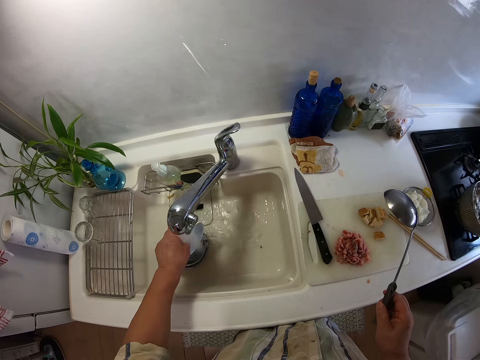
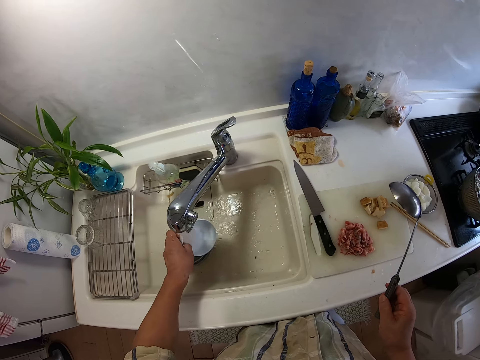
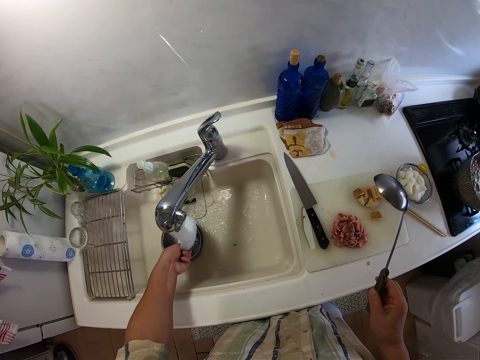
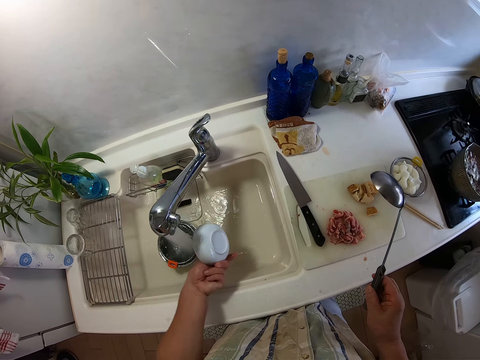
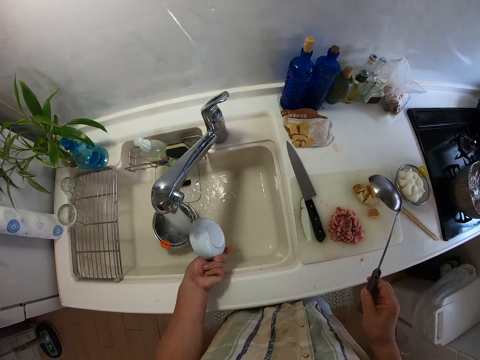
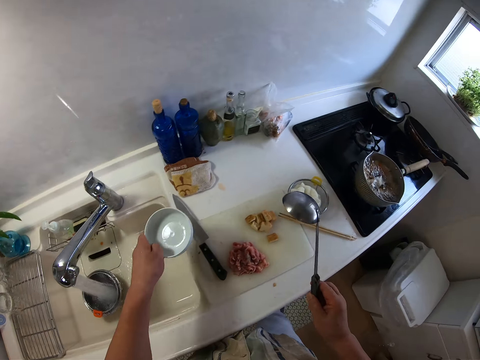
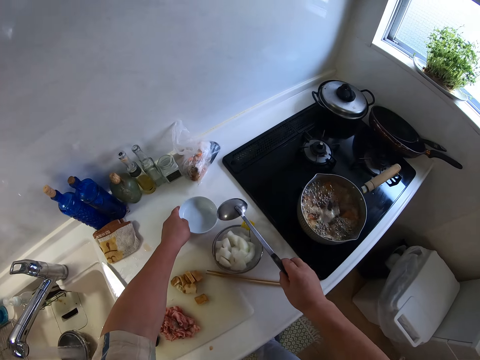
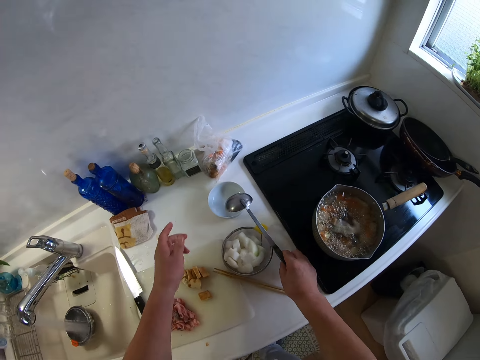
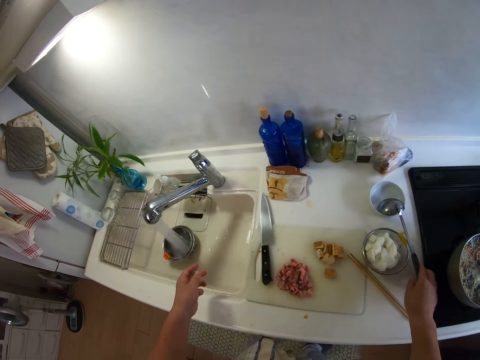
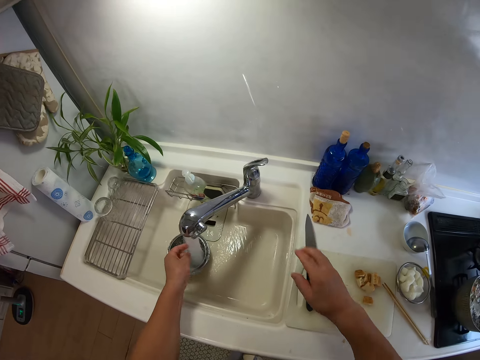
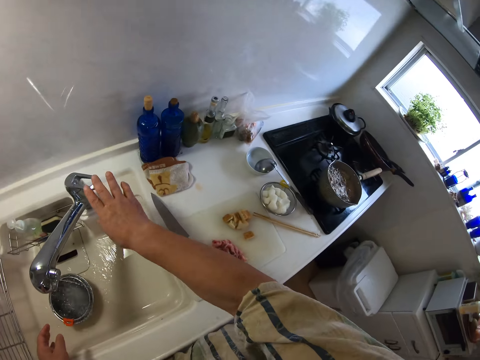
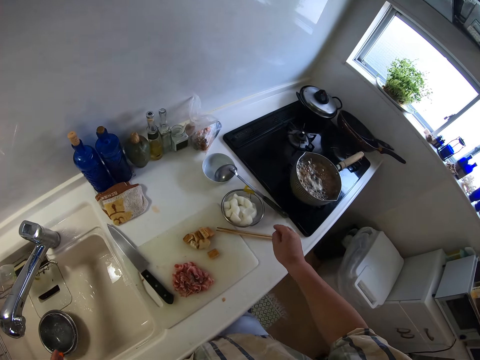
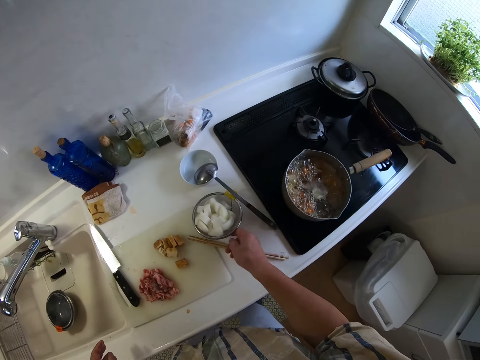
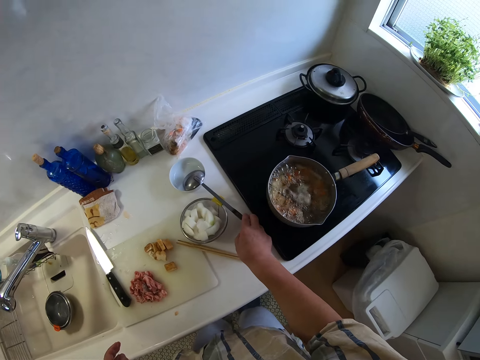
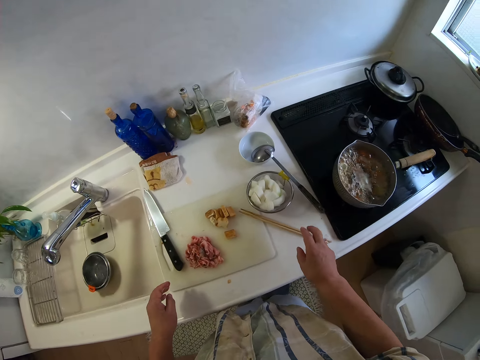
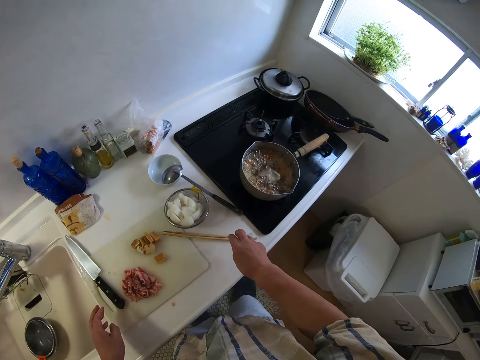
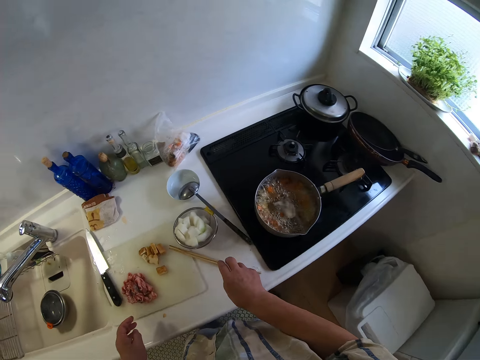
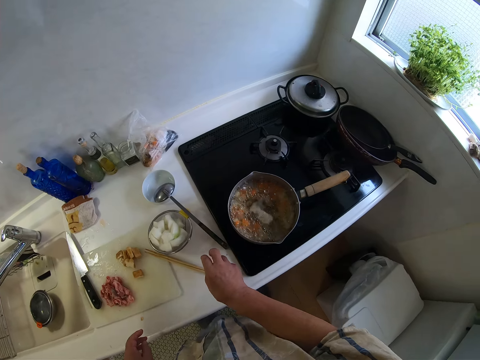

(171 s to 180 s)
The camera wearer rinses the white bowl with his left hand. He puts the white bowl on the table top with his left hand. He puts the spoon in the white bowl with his right hand. He closes the tap with his right hand. He pushes the spoon. He adjusts the spoon and a second sieve on the table top with his right hand.

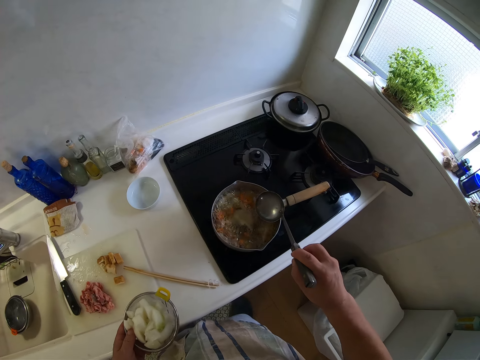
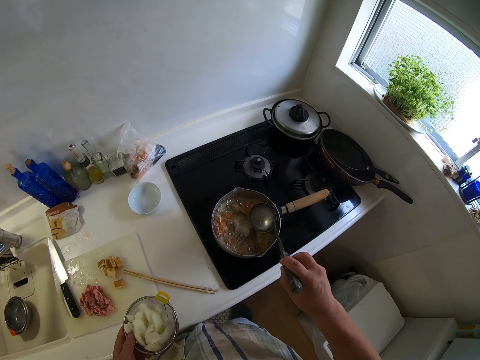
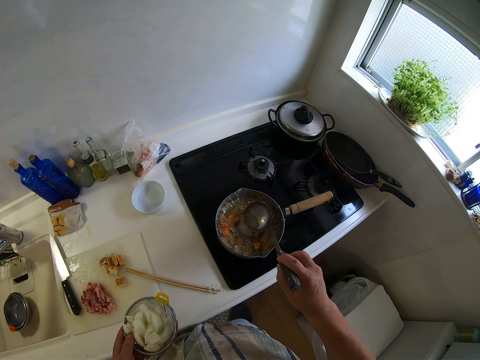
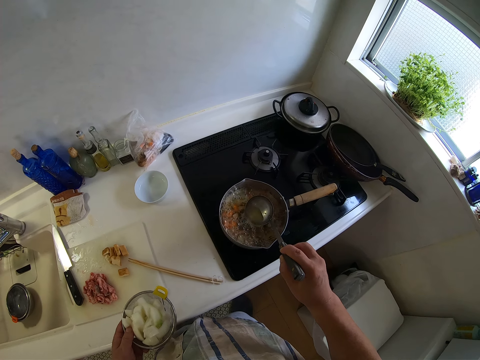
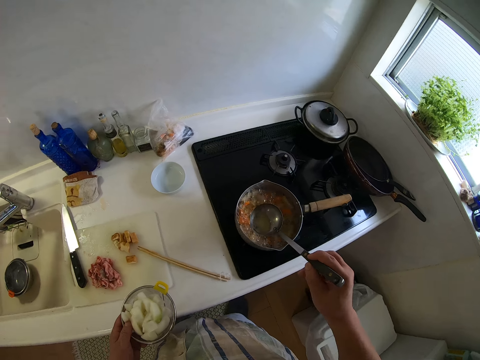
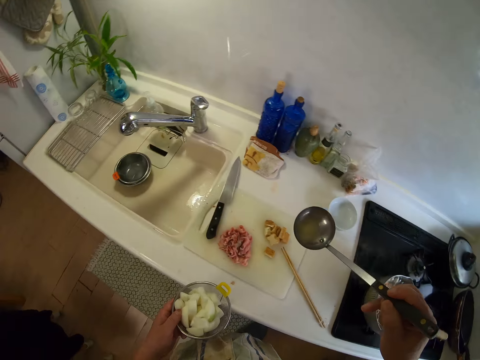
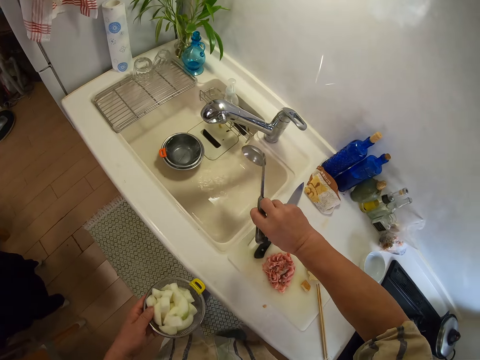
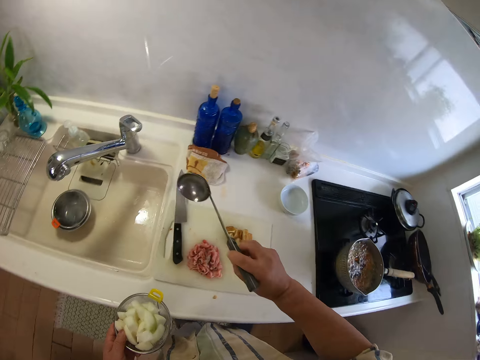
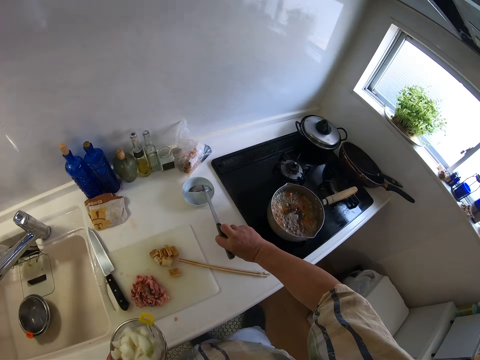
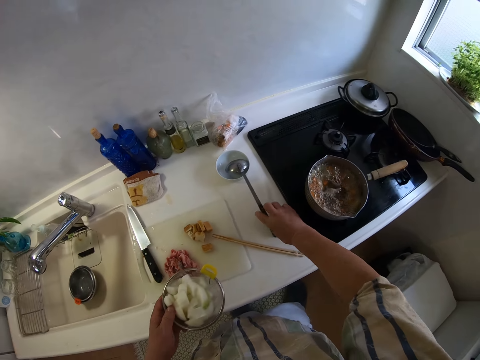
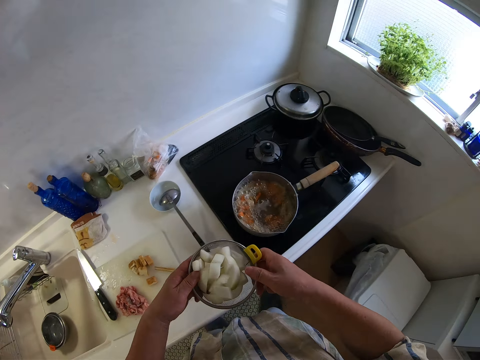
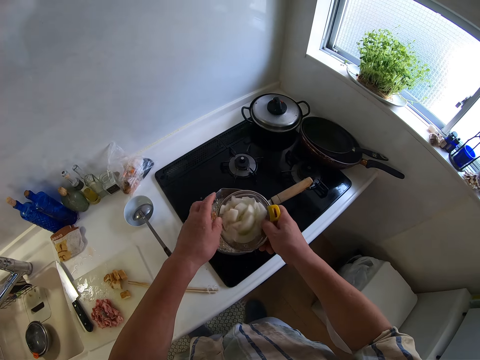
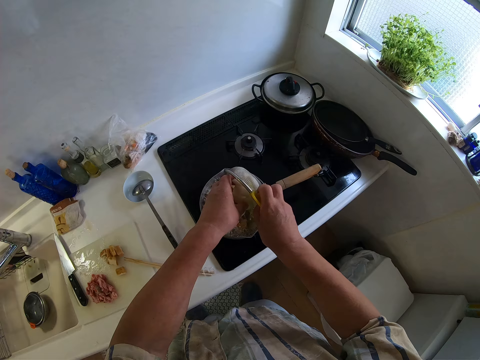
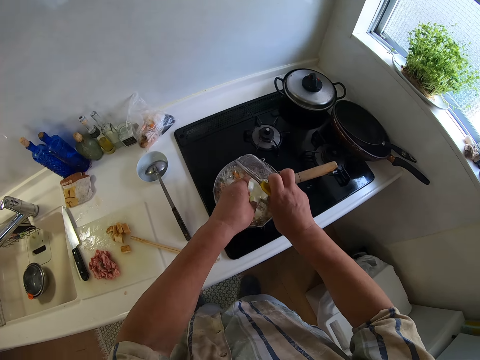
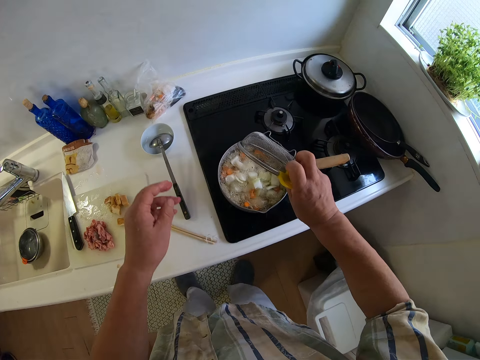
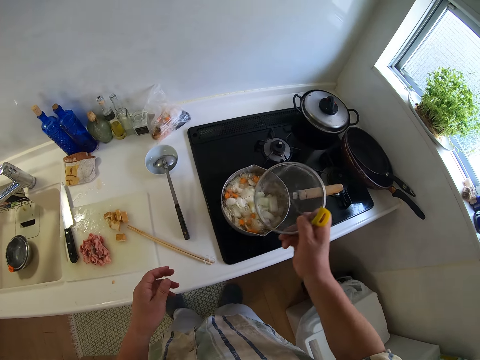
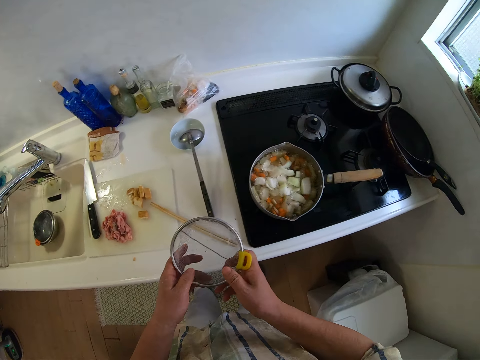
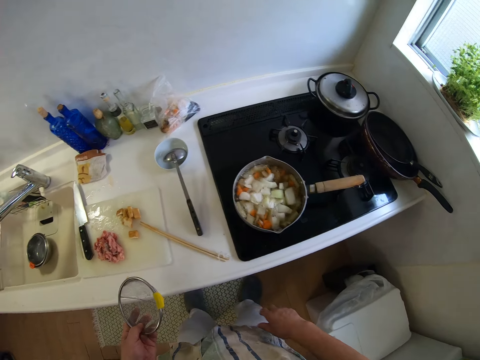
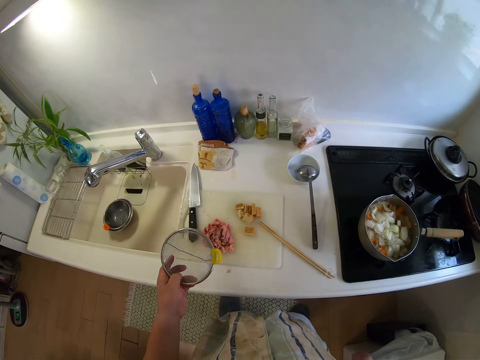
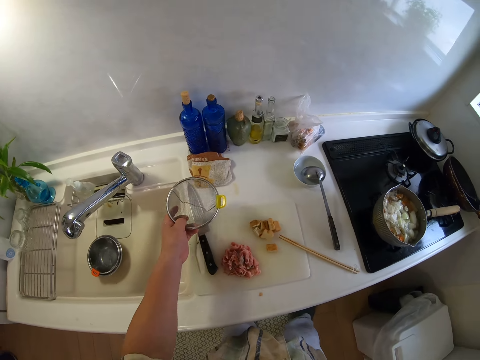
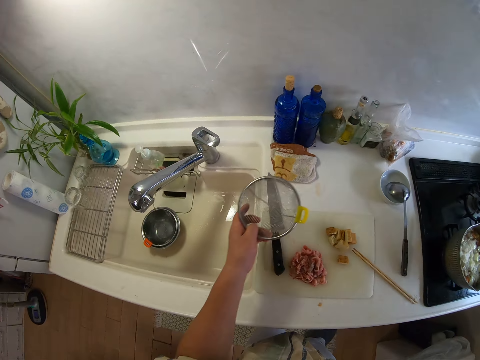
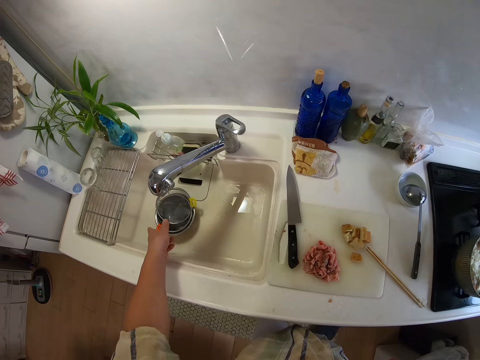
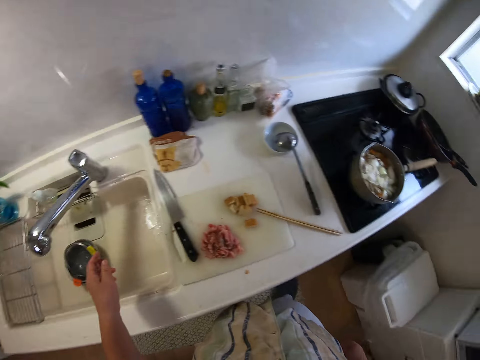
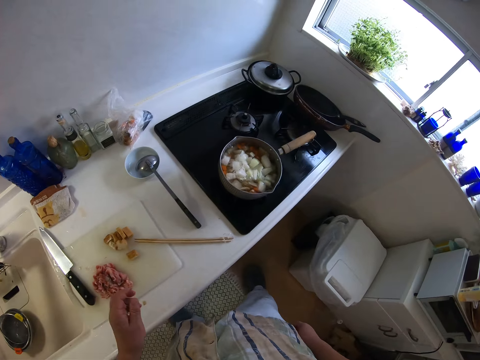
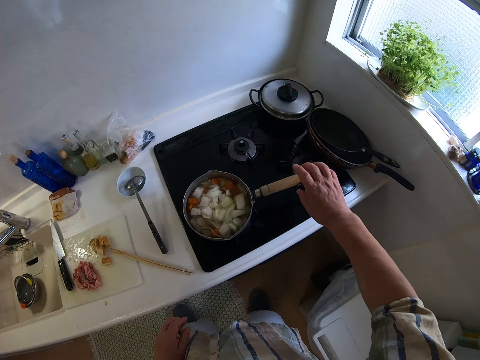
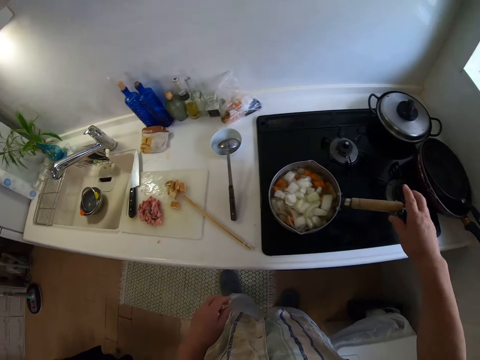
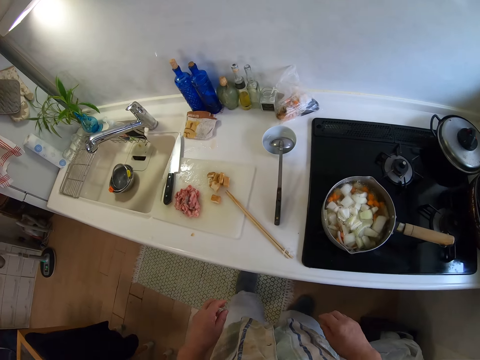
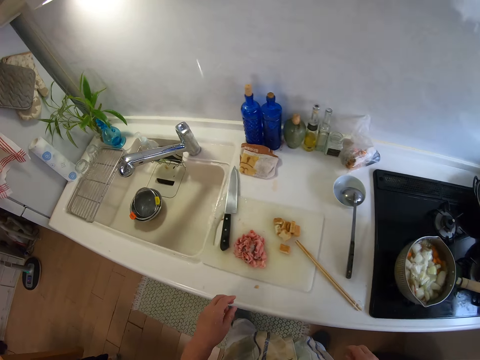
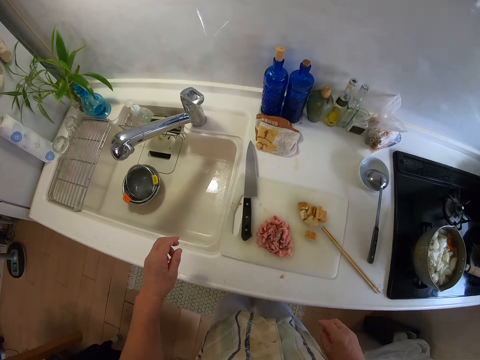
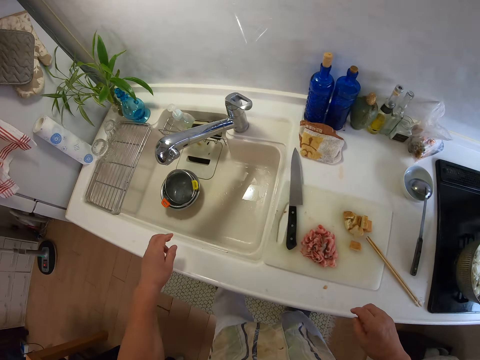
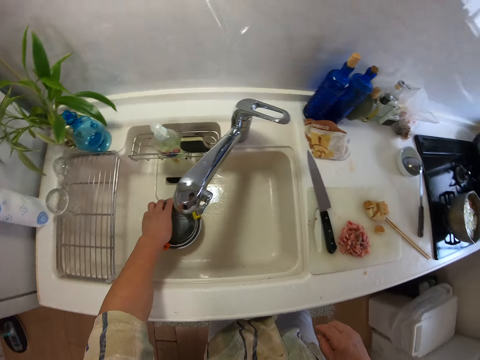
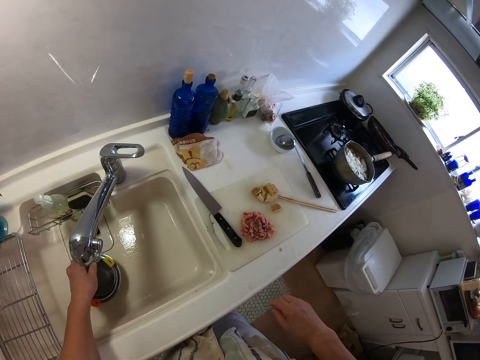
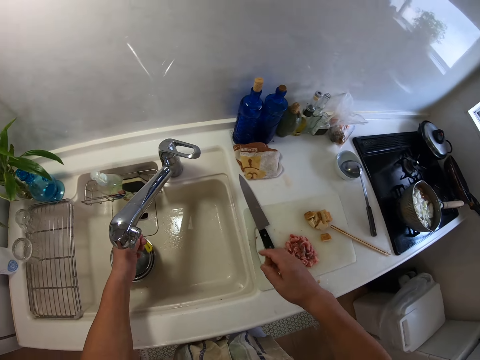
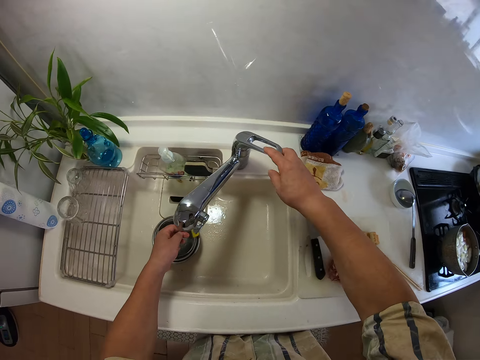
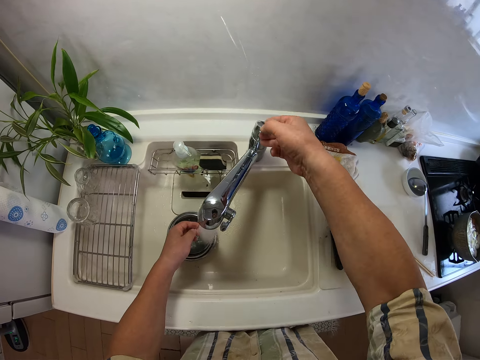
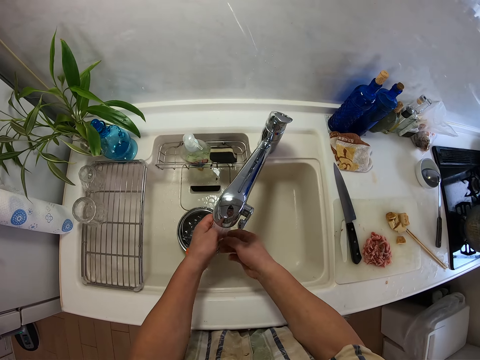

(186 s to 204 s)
The camera wearer scoops some water in the pot with the spoon in his right hand. He pours the water in the spoon into the sink with his right hand. He puts the spoon in the white bowl with his right hand. He passes the second sieve to his right hand. He pours the yam in the sieve into the pot with his hands. He passes the second sieve to his left hand. He drops the second sieve in the sink with his left hand. He adjusts the pot on the cooker with his right hand. He adjusts the sieves and bowl in the sink with his left hand. He opens the tap with his right hand.
